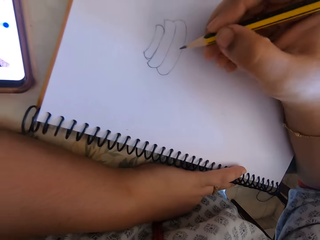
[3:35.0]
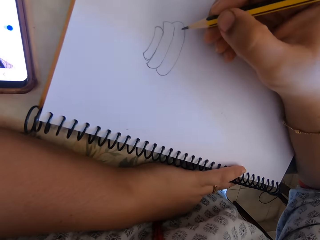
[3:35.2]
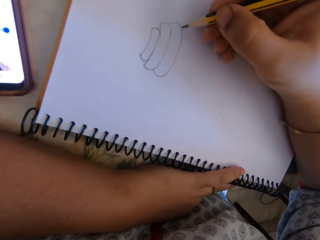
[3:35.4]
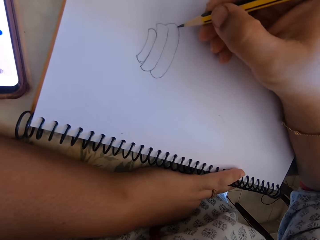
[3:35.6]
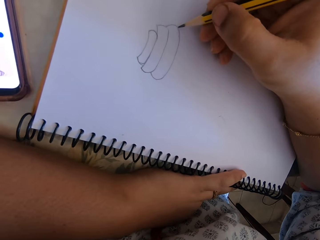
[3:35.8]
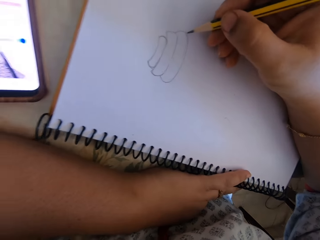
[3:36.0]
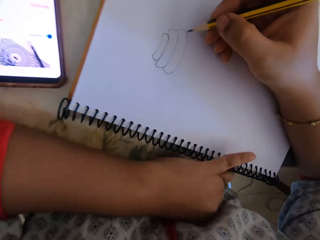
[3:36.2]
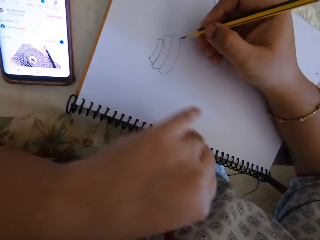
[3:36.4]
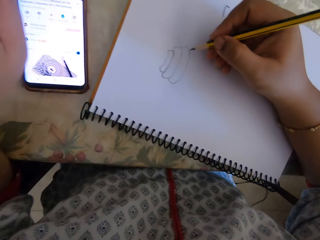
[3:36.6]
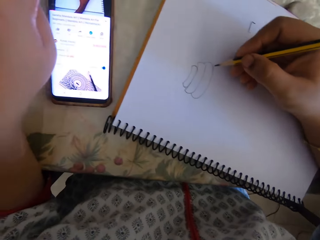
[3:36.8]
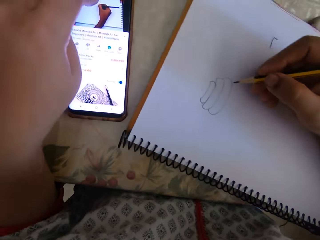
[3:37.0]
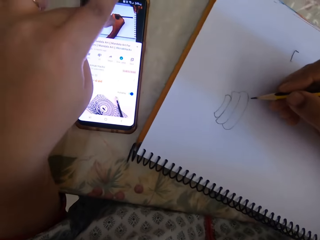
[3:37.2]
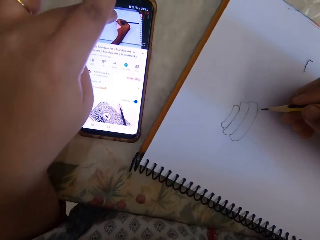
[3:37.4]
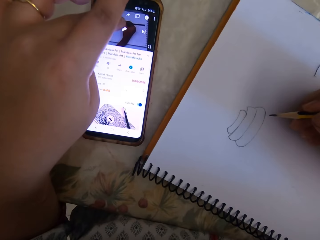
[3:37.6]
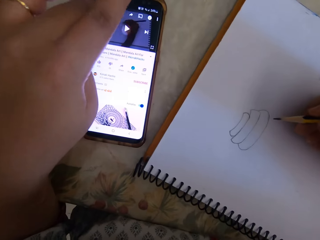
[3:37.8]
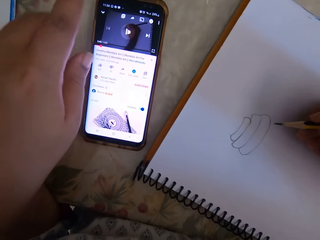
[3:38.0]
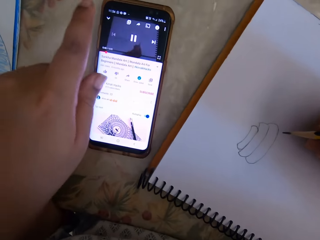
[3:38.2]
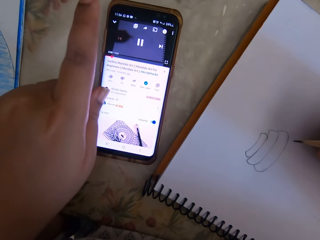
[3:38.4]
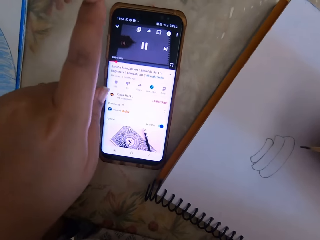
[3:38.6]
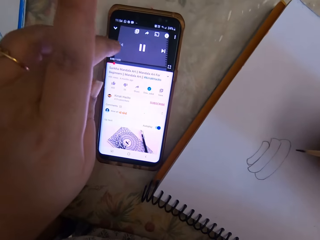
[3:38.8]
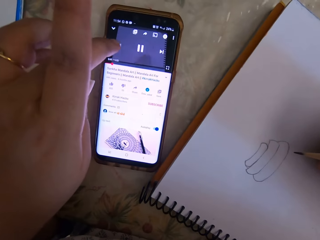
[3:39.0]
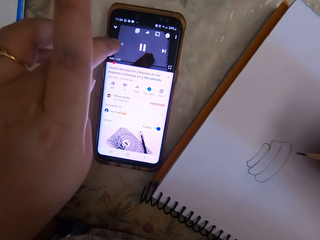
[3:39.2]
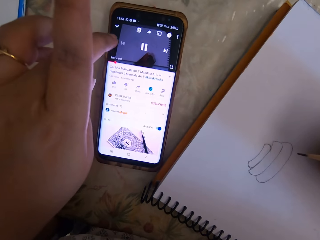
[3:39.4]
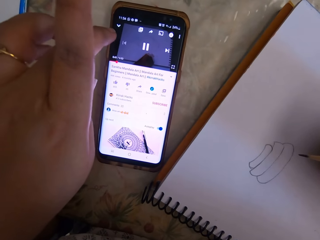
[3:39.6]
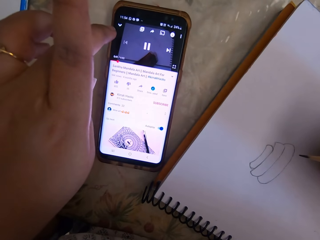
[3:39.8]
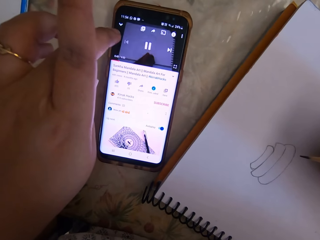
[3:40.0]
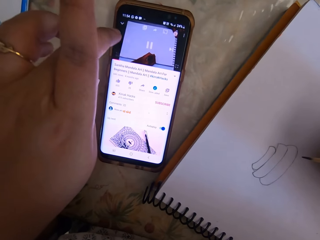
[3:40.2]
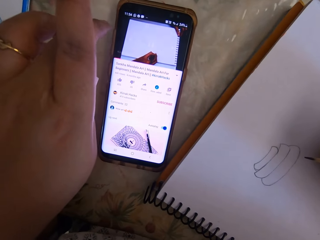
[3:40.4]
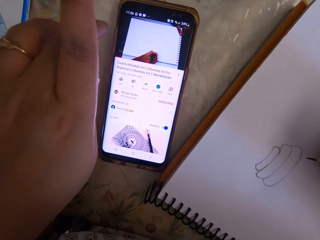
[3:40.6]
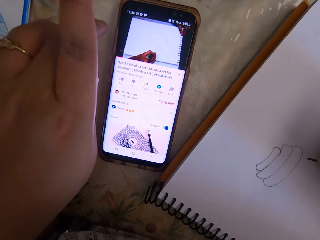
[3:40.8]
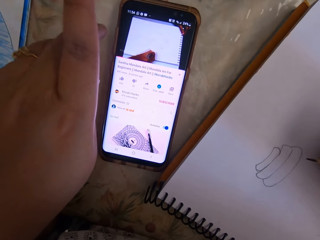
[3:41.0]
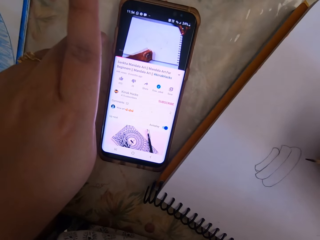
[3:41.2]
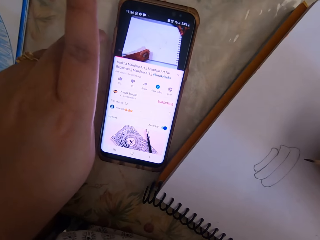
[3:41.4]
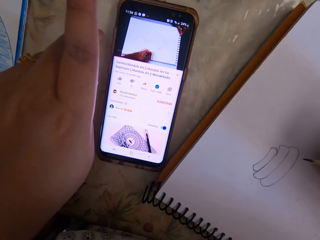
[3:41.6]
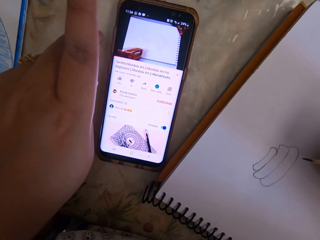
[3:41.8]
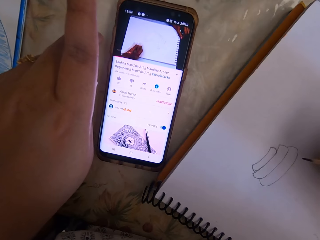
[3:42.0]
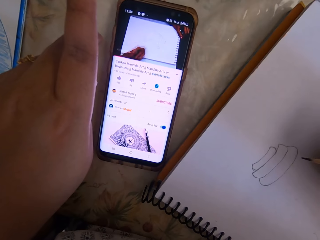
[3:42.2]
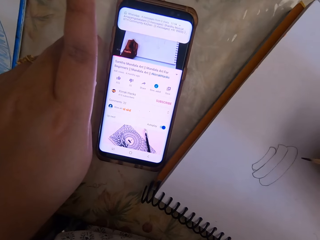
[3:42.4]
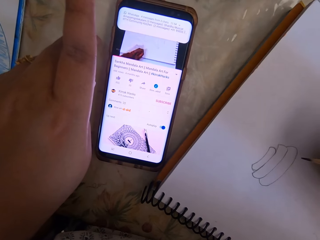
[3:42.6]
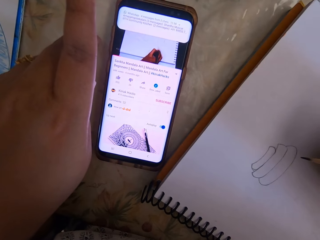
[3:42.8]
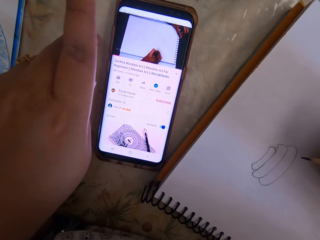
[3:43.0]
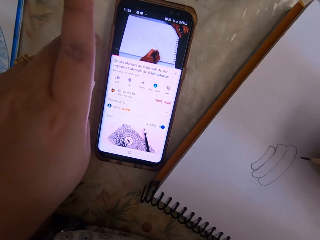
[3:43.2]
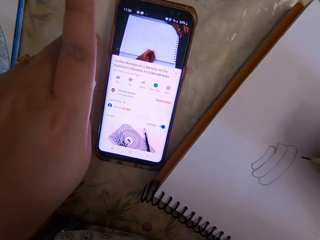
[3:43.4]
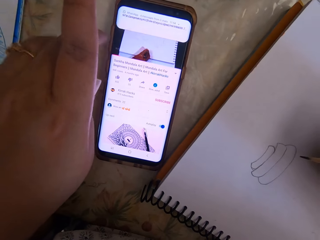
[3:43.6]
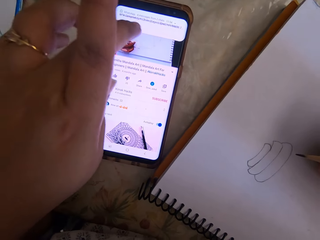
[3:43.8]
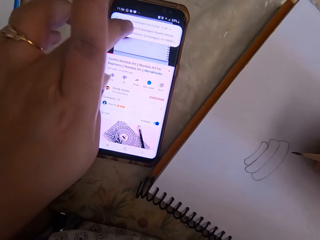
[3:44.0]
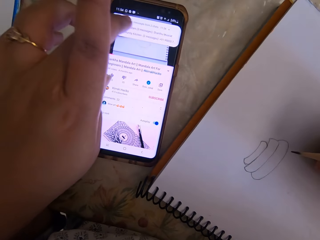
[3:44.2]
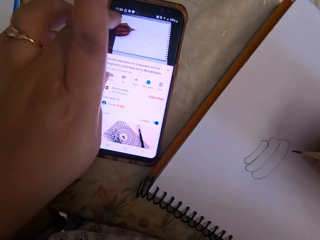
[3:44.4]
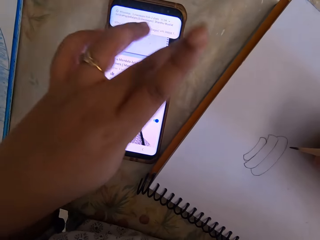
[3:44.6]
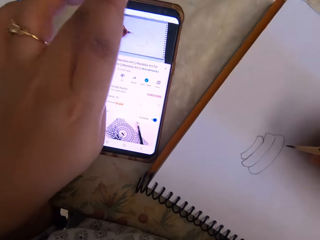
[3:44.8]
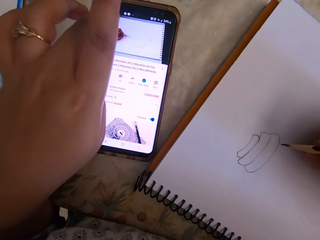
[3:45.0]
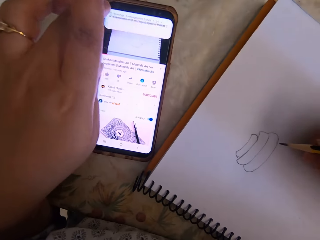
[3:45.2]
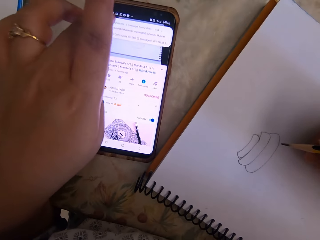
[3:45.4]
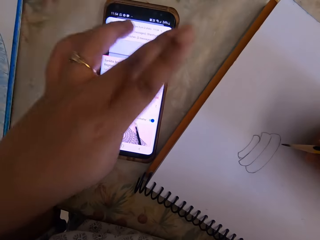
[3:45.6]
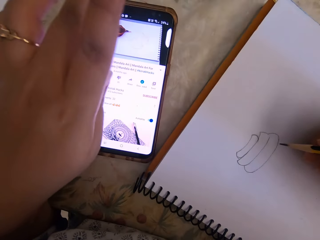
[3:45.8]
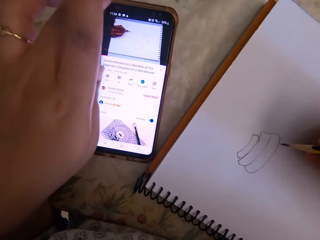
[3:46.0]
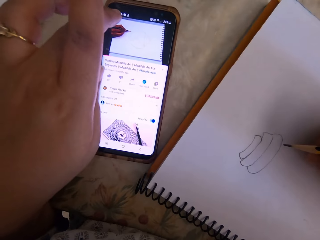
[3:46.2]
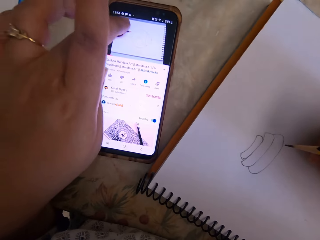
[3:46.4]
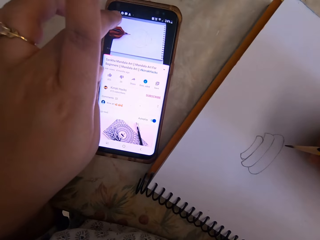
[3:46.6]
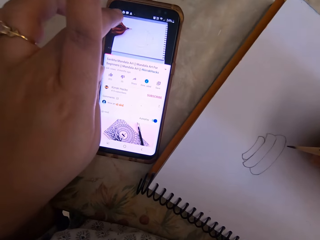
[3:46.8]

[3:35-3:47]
The camera wearer uses the phone.

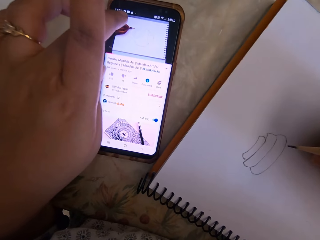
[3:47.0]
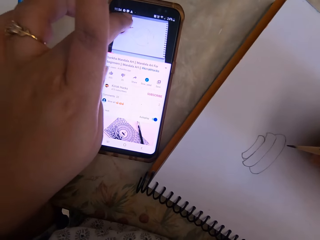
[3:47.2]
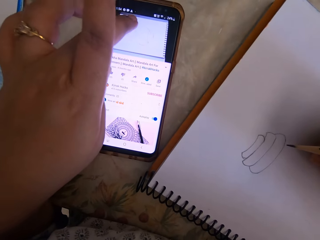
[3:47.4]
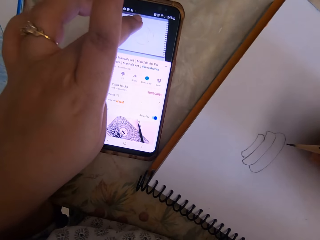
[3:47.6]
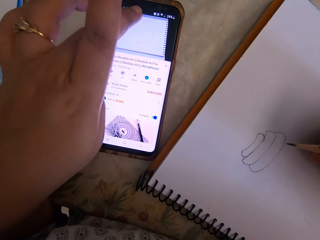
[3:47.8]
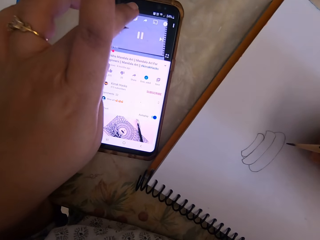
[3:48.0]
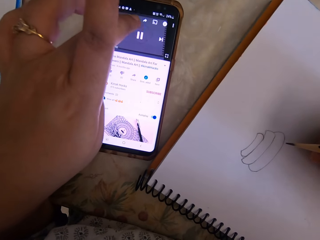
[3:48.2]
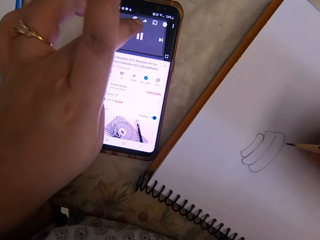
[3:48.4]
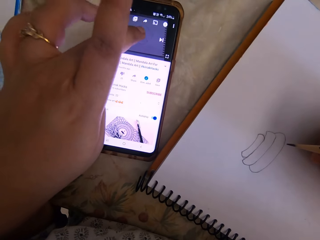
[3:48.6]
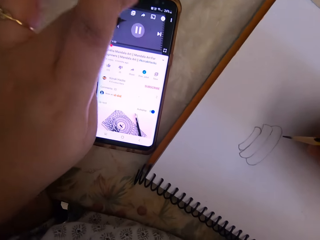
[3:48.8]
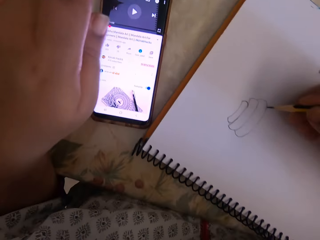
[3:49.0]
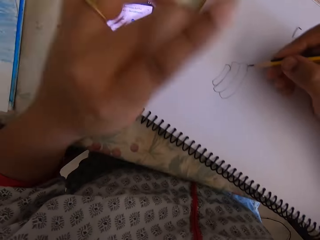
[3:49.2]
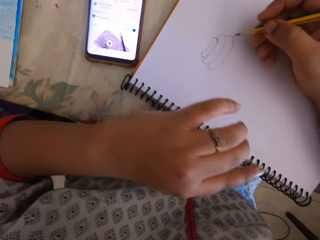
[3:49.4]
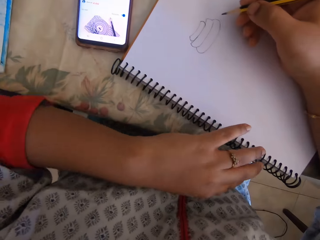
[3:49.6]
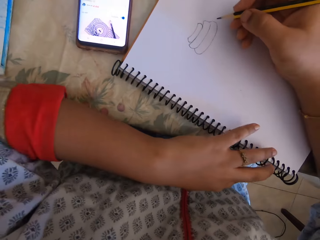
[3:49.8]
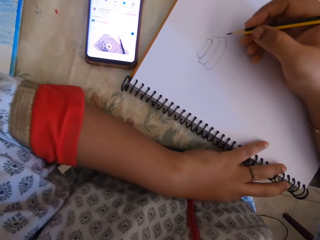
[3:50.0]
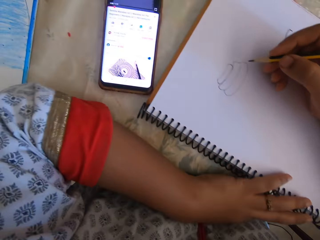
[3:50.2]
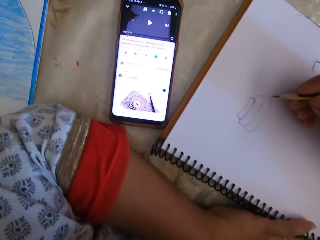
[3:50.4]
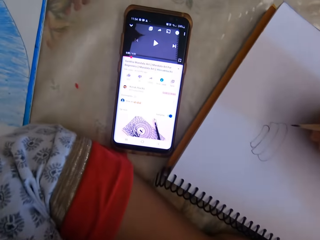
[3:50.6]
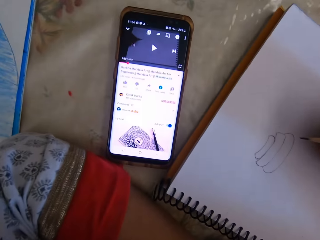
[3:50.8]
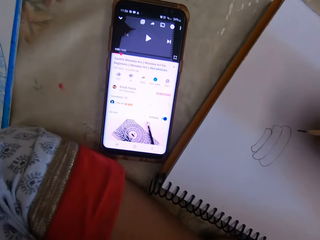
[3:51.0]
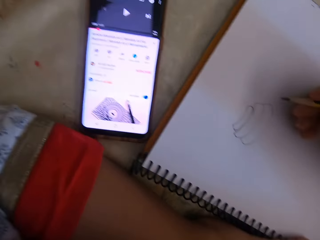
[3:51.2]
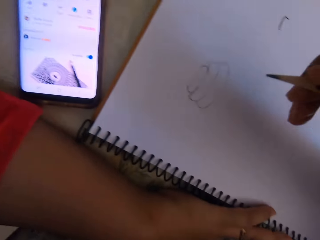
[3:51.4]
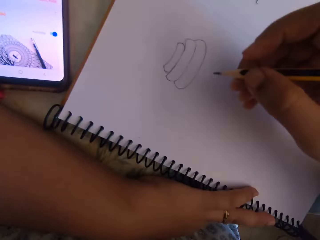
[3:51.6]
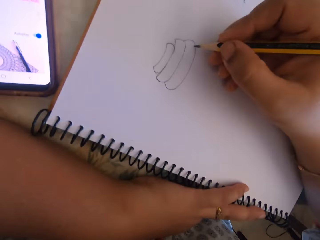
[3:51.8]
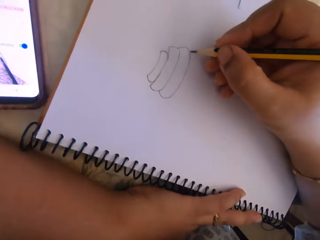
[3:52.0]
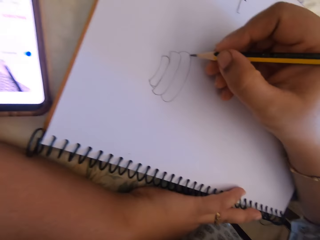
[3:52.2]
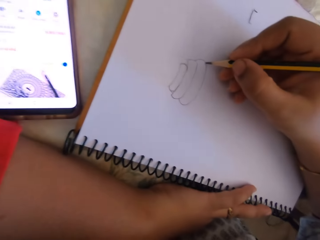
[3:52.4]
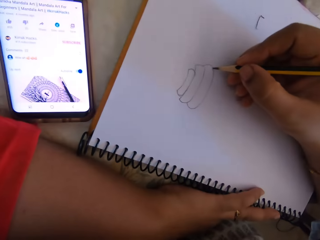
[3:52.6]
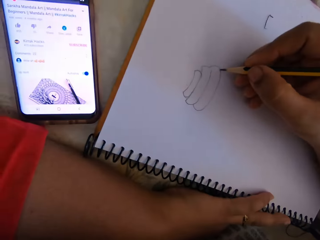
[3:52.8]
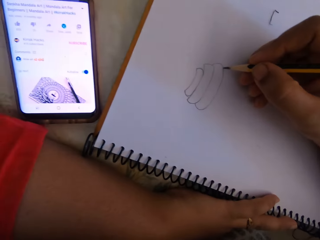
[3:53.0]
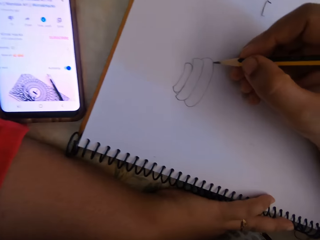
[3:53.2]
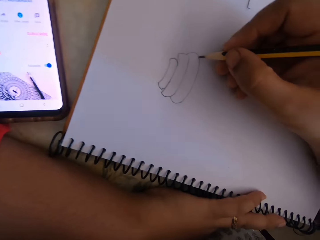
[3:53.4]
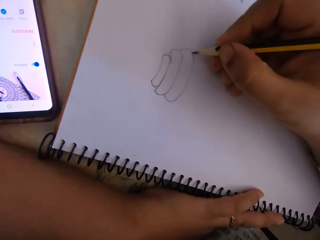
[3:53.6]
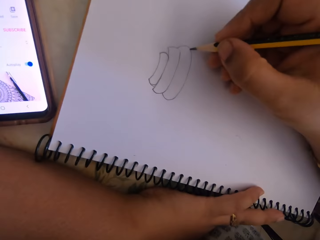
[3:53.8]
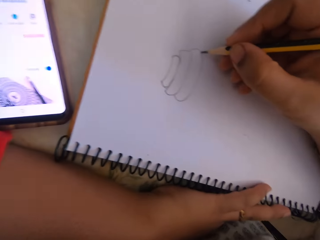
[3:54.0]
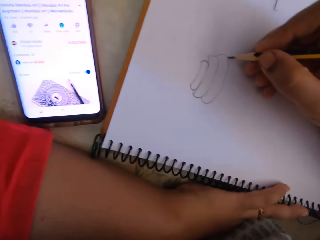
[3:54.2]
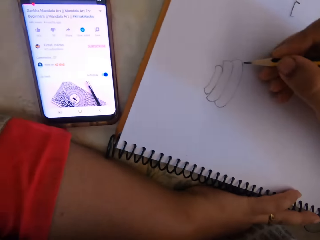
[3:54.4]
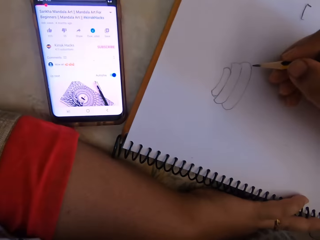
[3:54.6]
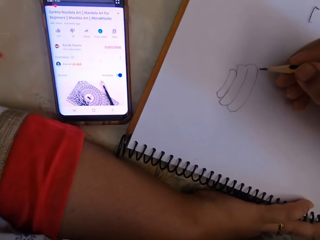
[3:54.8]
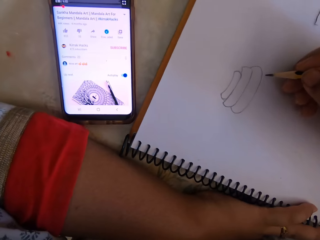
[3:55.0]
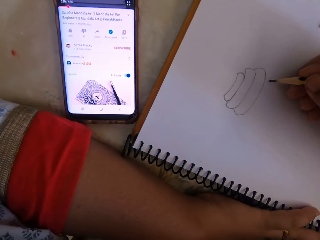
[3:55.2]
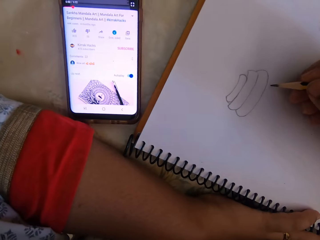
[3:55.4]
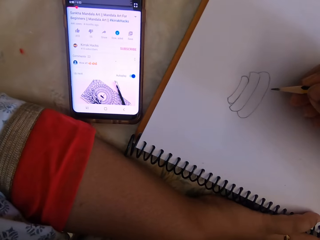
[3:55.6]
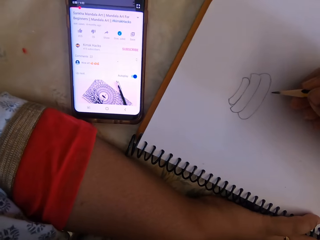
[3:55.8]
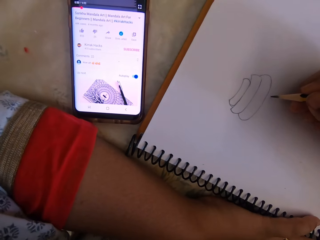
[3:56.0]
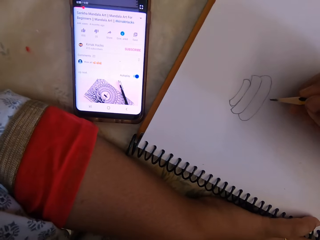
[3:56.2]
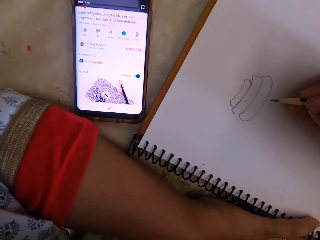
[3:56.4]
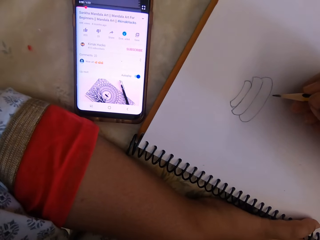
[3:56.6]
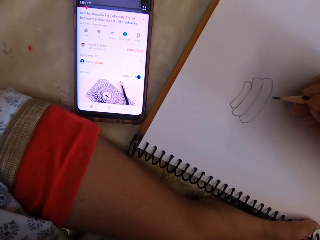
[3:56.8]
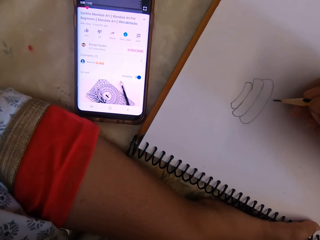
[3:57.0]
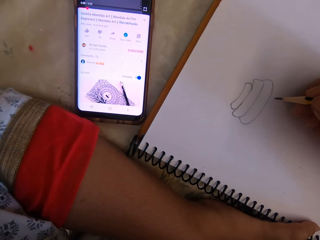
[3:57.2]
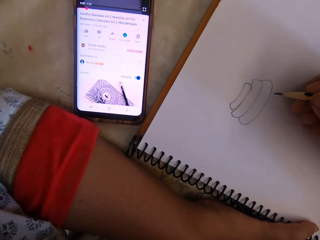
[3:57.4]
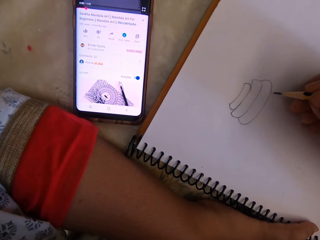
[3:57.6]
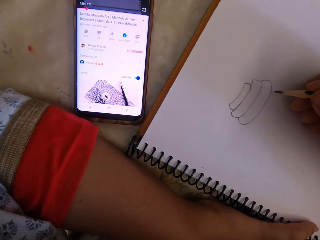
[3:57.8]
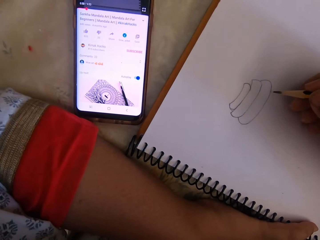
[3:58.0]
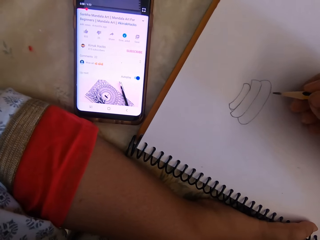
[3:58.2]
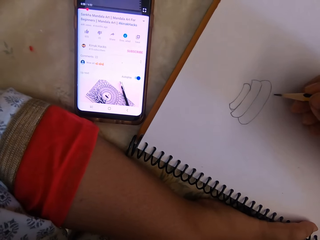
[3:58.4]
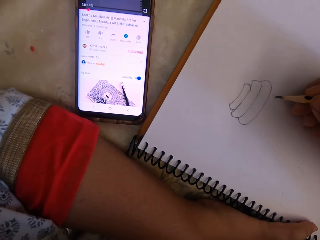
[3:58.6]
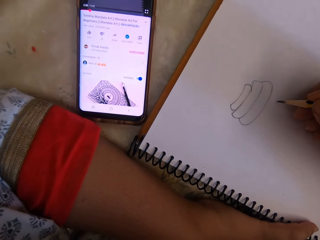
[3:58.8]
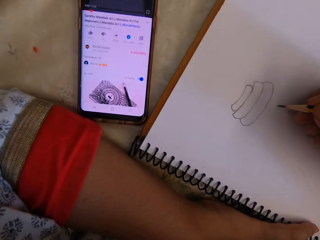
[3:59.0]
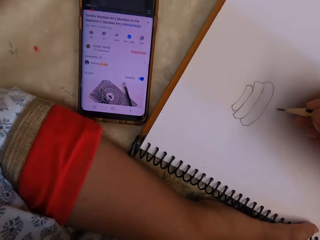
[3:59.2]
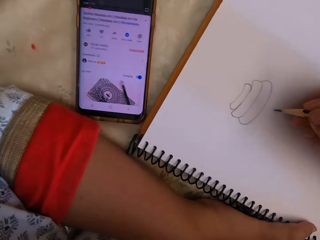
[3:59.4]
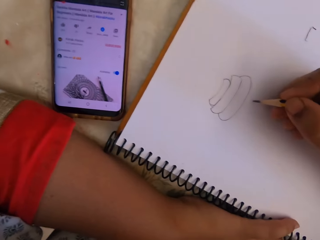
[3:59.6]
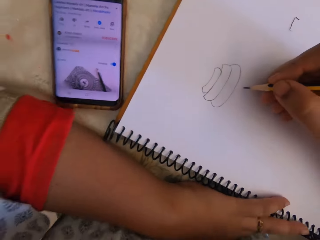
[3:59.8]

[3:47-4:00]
The camera wearer pauses the phone.
